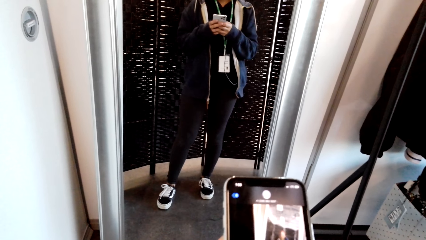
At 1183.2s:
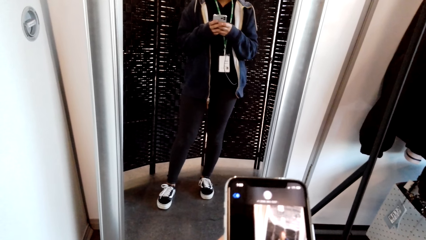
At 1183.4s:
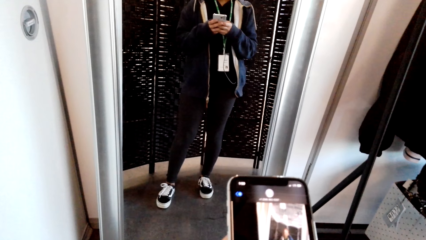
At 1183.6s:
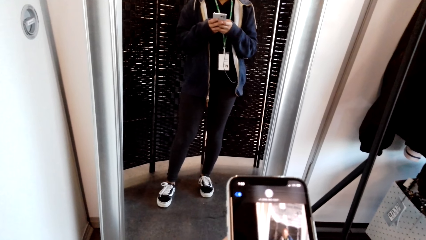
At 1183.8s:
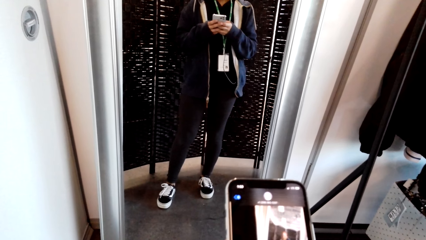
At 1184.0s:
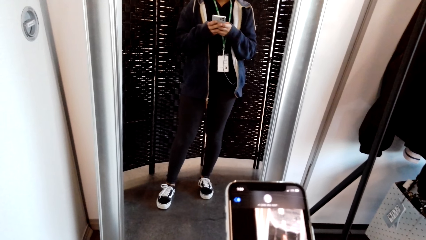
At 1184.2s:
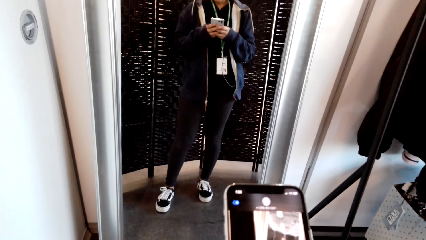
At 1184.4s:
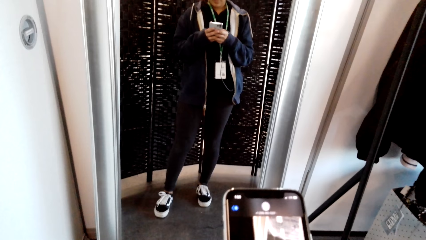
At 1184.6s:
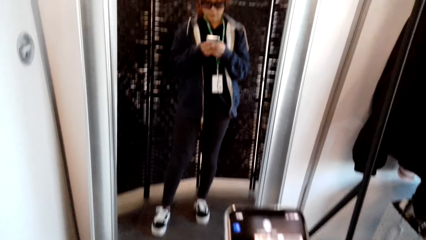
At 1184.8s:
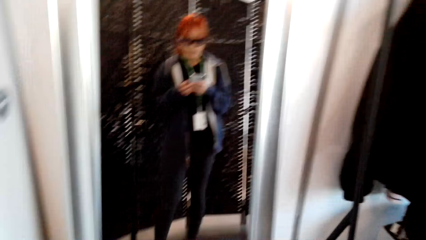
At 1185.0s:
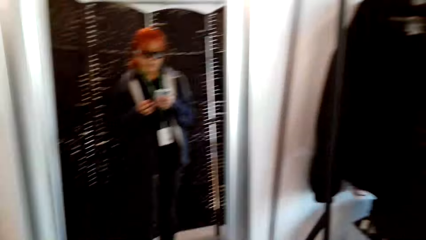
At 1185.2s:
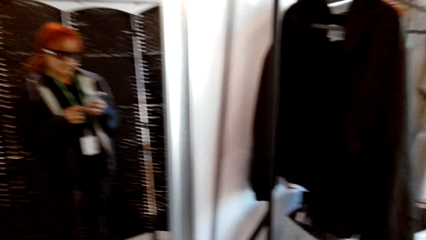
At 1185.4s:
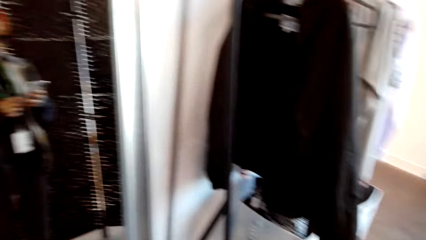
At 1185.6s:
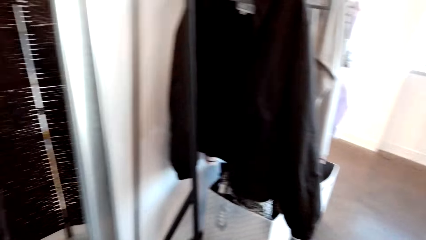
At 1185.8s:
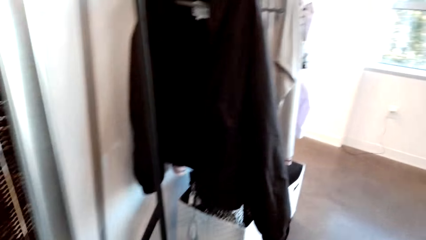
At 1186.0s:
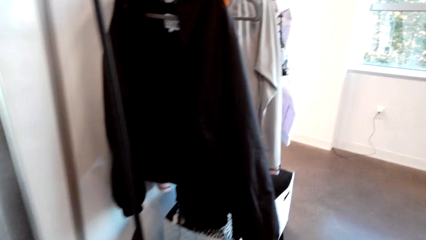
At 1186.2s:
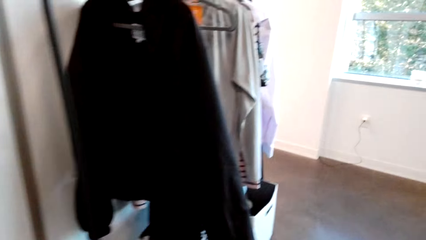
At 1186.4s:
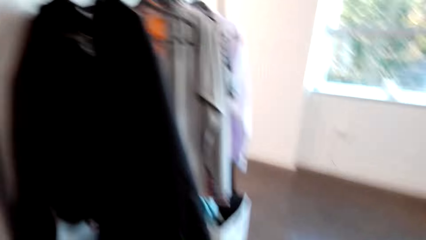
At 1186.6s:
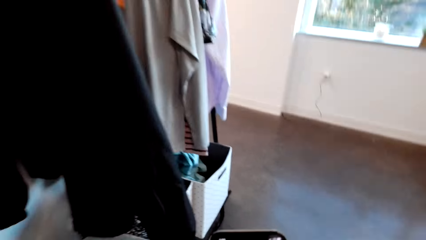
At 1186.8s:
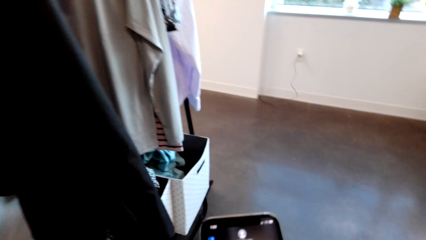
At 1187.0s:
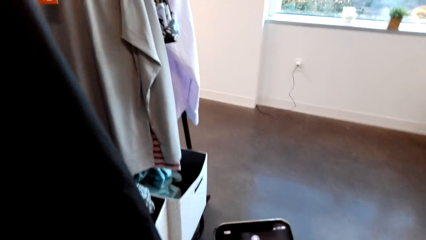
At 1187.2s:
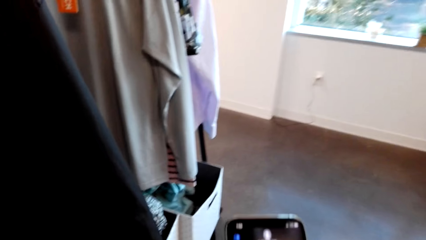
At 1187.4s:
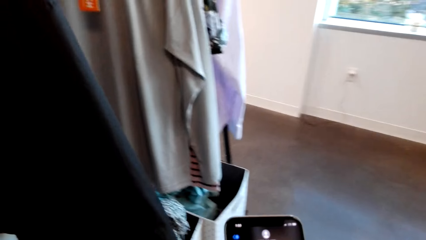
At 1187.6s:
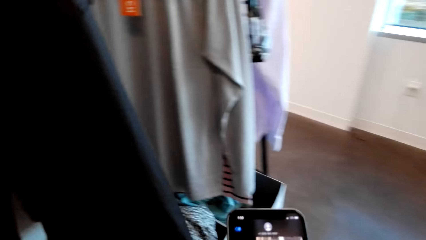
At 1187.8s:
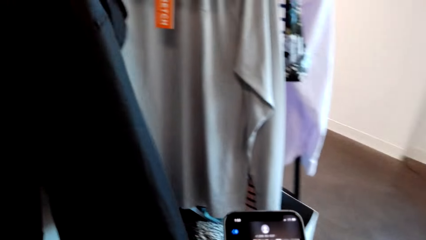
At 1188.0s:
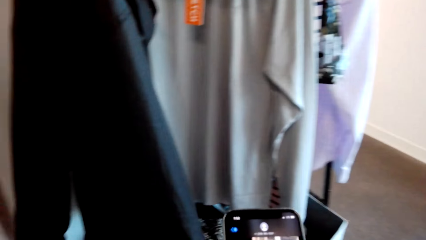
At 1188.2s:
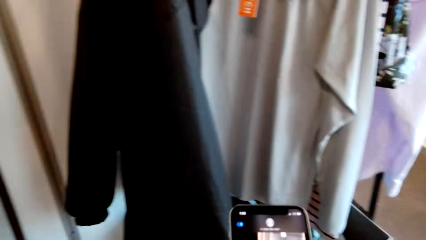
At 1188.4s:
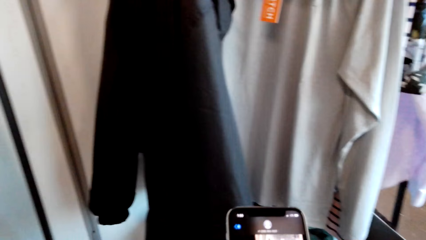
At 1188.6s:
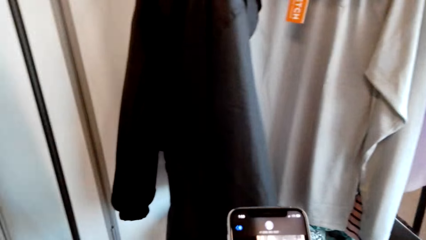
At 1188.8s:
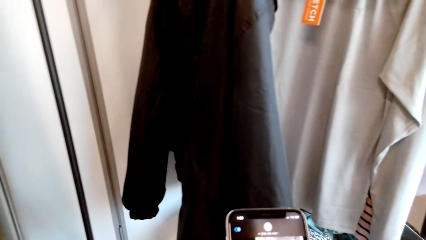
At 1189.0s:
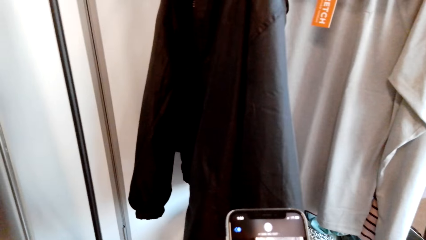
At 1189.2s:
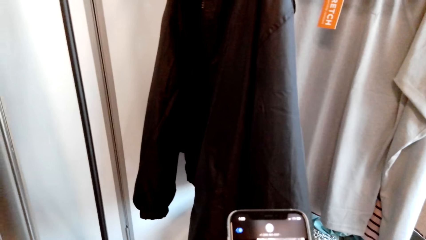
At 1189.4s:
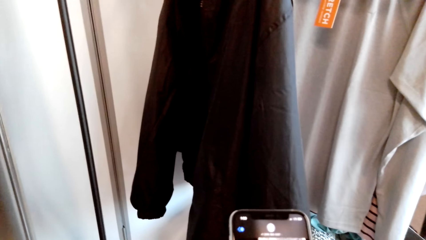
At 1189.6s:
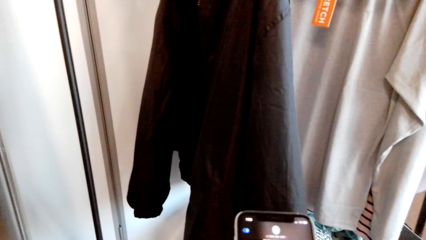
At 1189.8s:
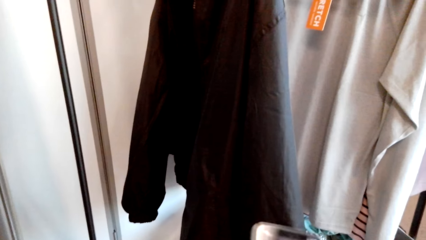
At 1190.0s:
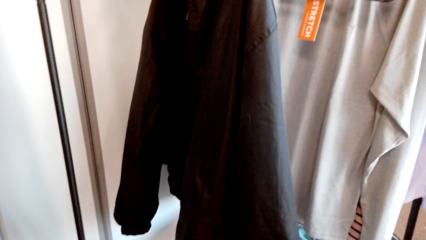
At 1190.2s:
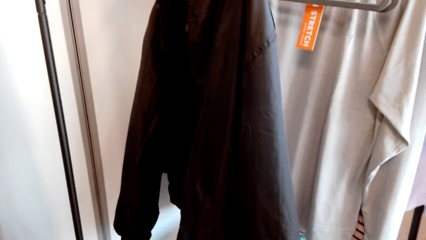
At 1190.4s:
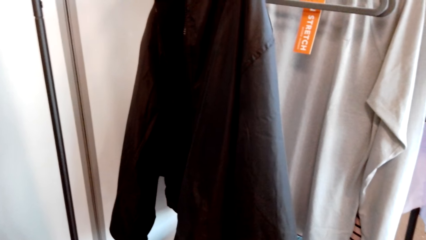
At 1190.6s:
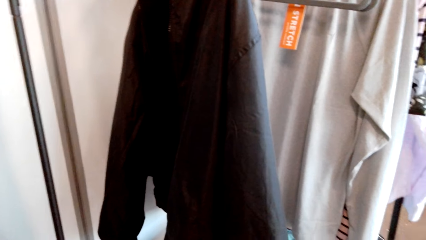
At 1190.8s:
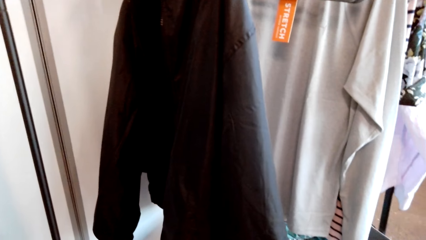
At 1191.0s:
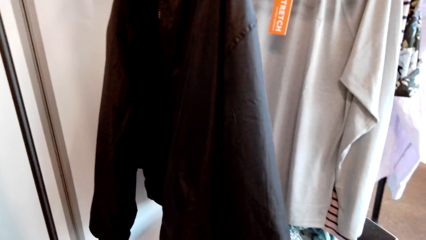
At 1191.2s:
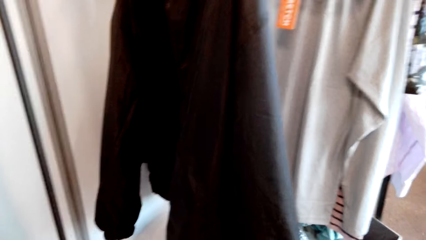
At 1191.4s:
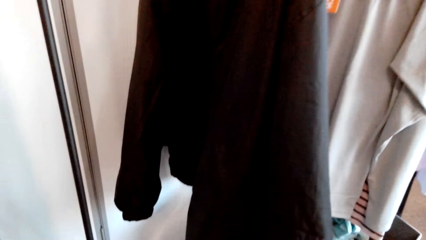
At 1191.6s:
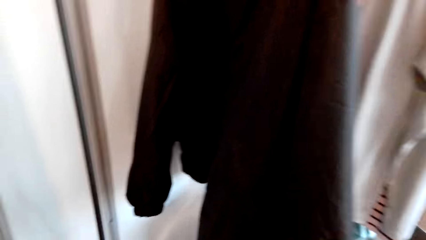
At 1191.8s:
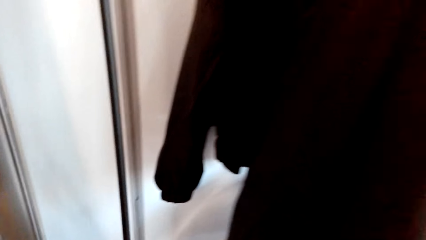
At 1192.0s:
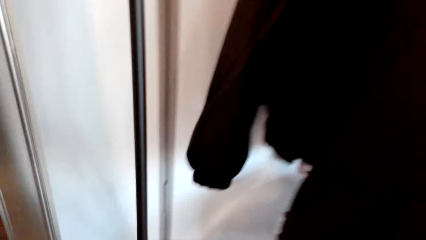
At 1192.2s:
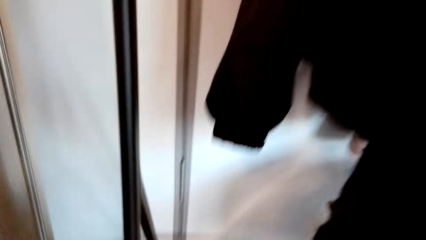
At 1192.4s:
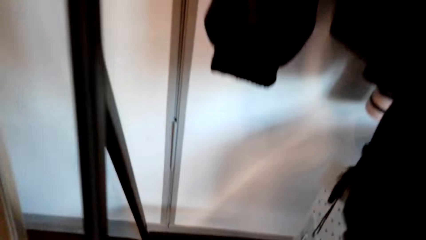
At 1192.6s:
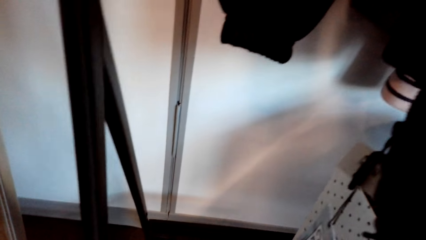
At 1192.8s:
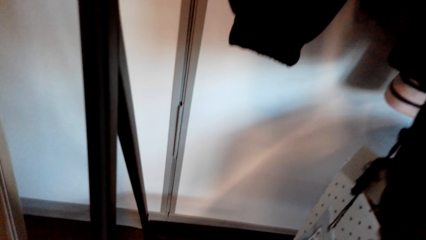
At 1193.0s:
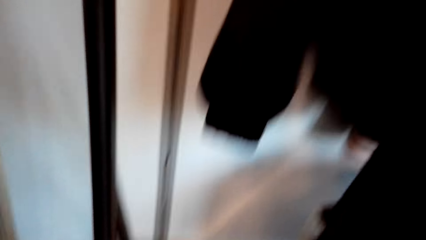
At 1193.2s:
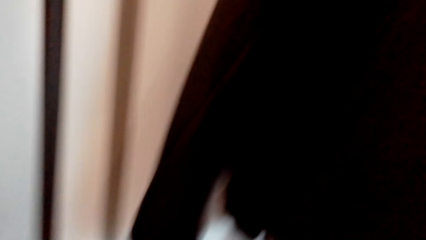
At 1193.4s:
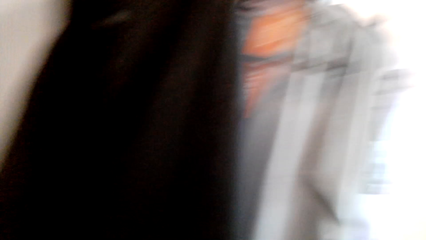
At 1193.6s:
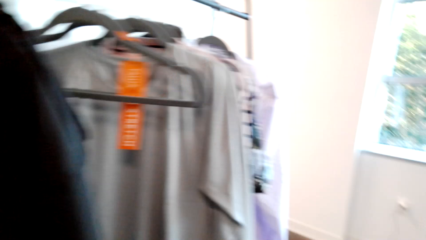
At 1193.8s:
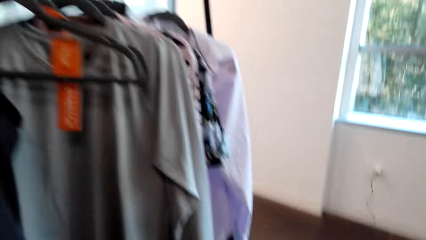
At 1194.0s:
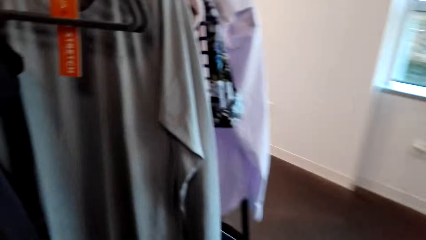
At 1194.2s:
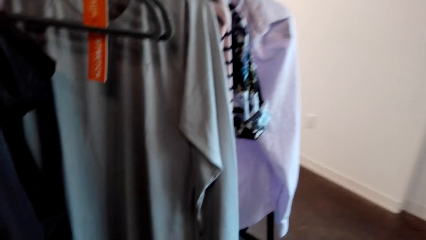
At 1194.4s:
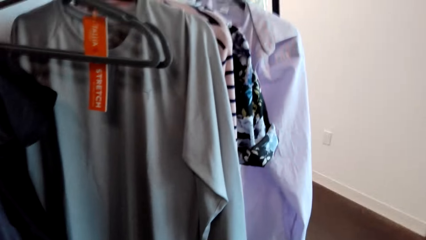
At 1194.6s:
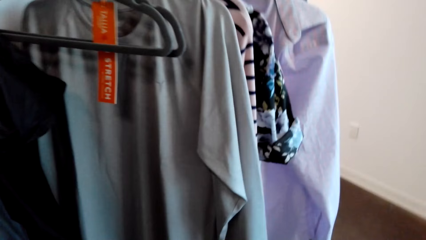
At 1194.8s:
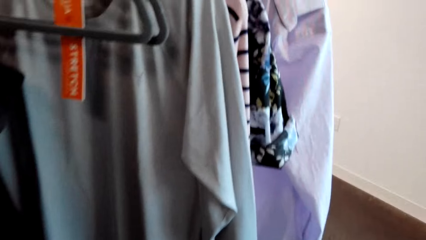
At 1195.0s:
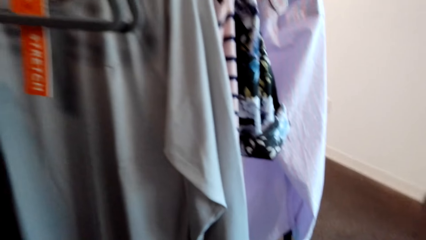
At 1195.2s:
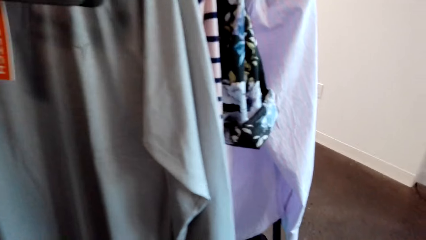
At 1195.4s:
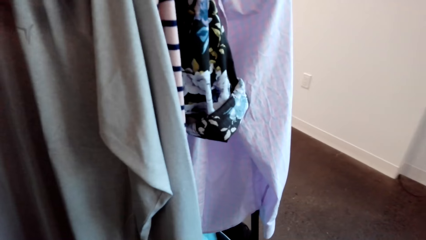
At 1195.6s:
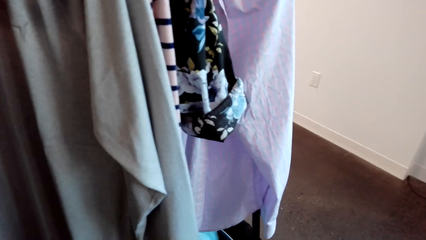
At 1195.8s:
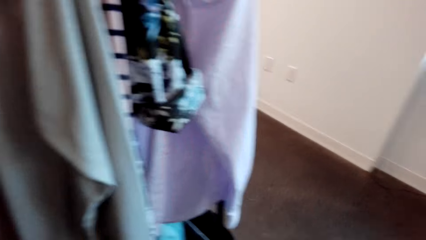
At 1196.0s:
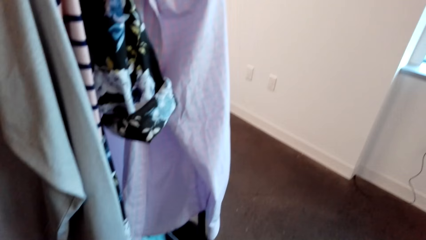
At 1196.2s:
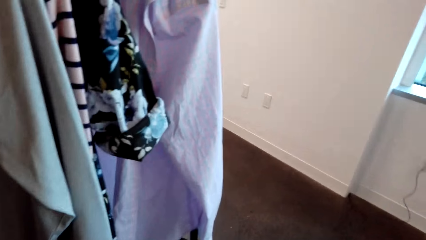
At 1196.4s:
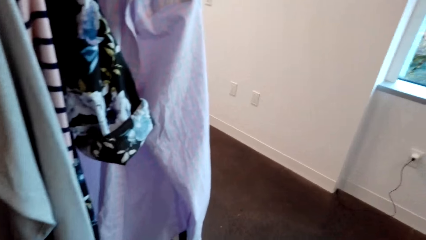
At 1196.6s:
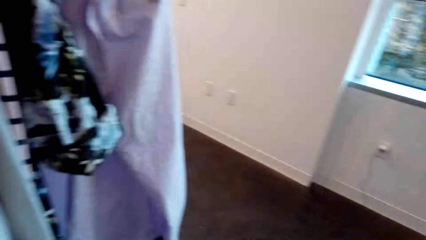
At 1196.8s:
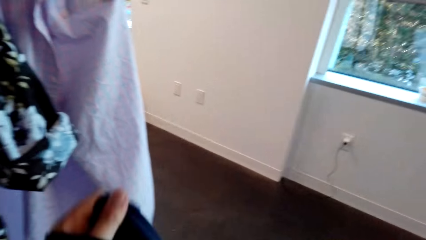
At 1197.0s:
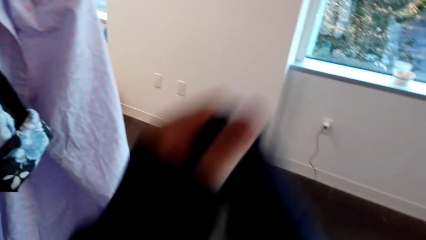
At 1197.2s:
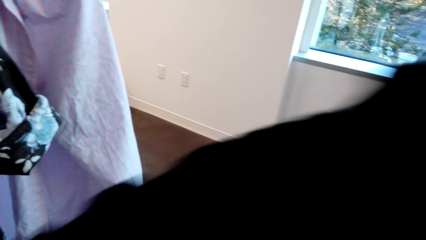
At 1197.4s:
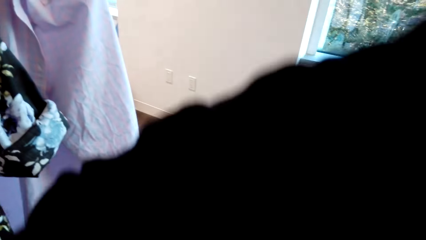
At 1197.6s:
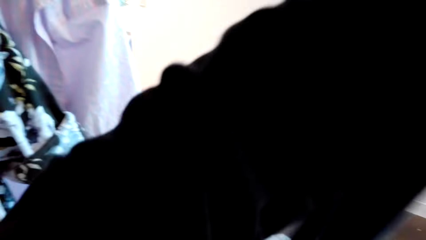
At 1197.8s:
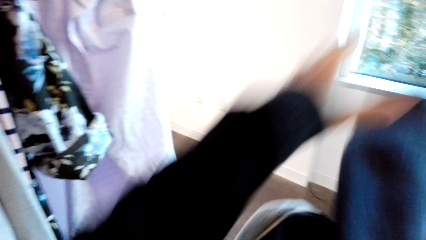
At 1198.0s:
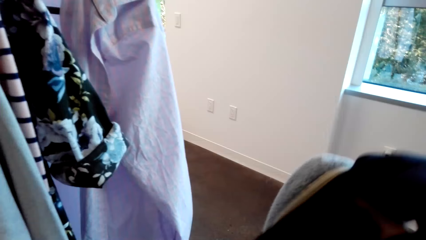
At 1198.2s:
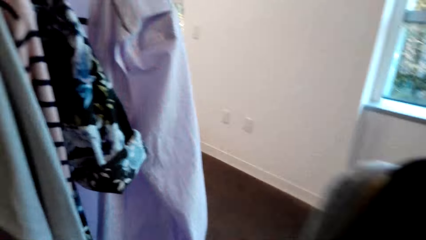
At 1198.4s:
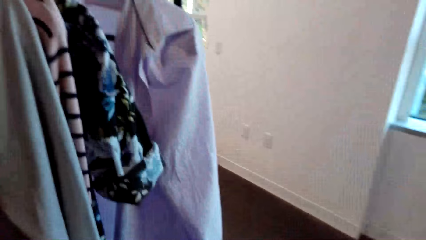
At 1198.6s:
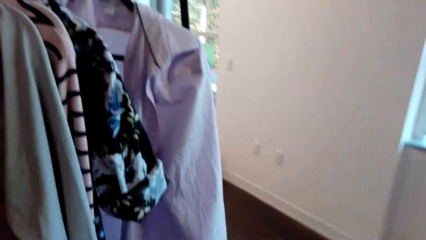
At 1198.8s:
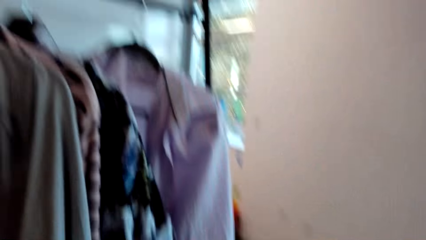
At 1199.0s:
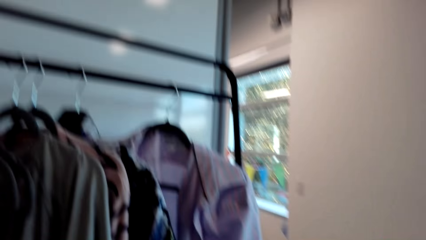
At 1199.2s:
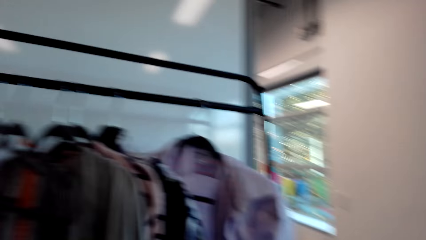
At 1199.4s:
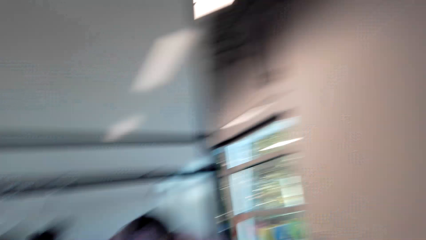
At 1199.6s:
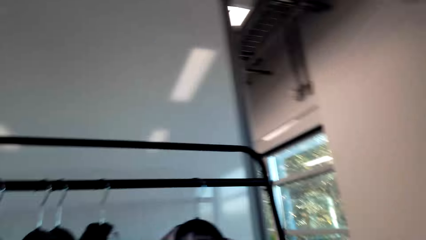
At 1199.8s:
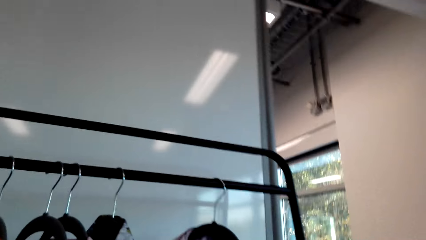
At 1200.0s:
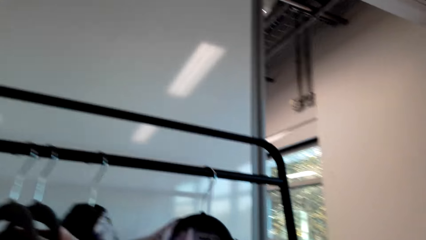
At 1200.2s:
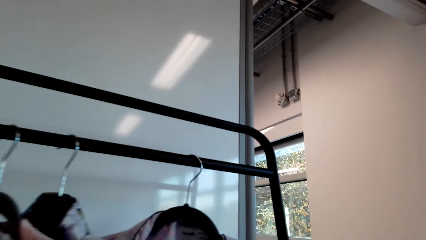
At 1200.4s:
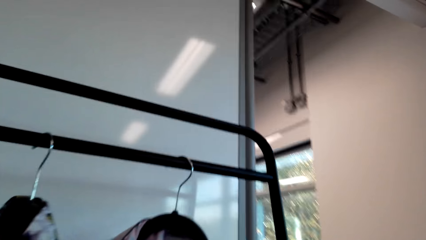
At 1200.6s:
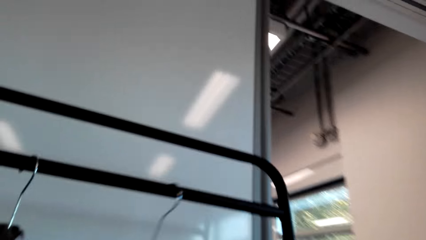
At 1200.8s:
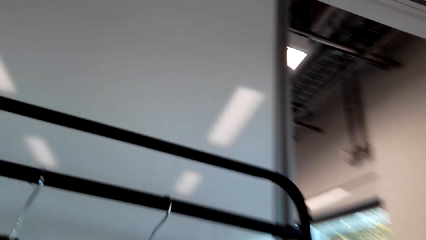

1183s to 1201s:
The camera wearer walks in the boutique. They chat with a person. They take off the jacket.
